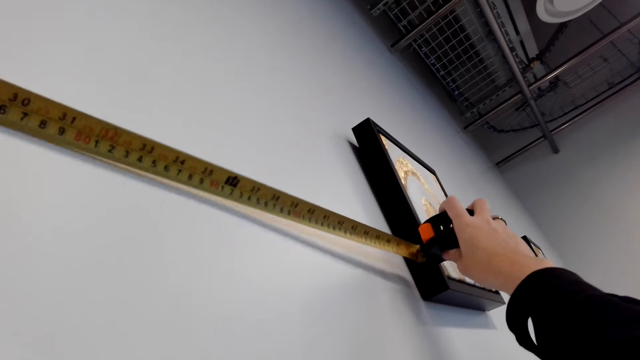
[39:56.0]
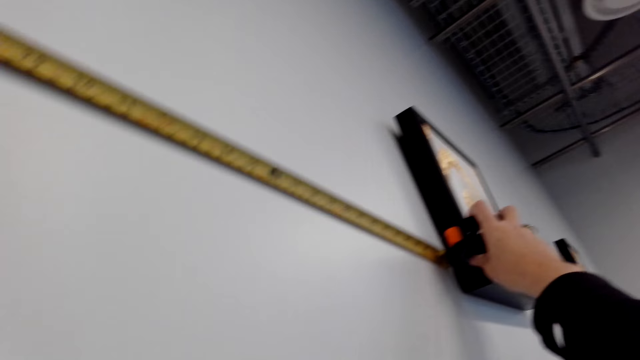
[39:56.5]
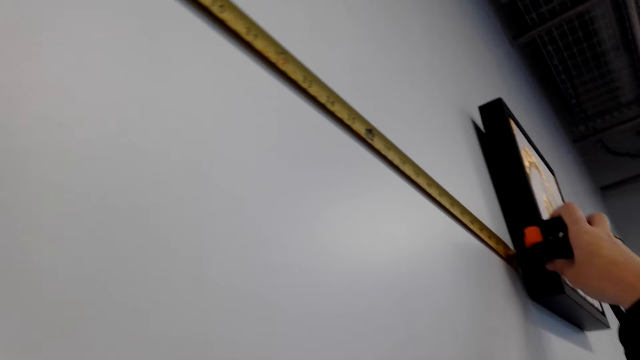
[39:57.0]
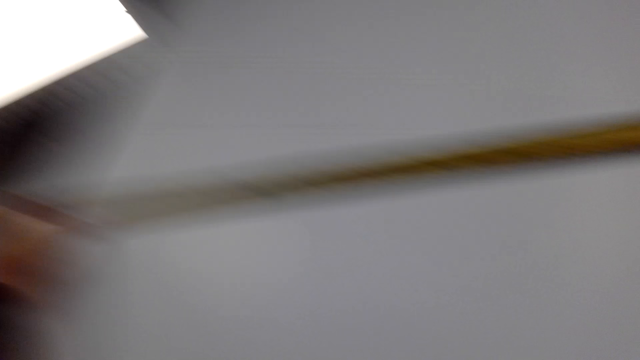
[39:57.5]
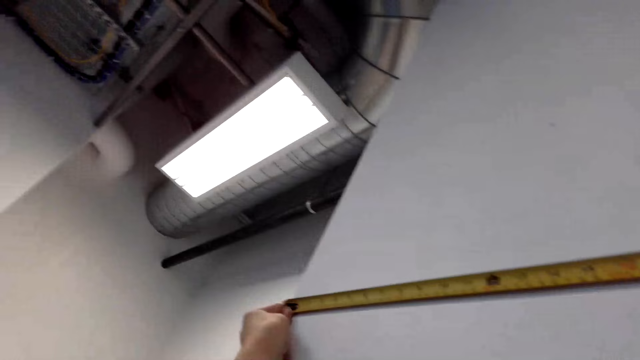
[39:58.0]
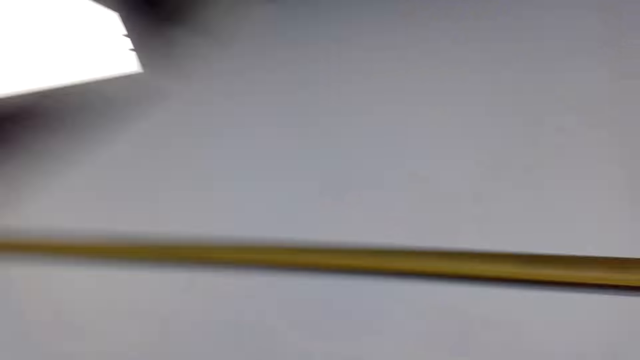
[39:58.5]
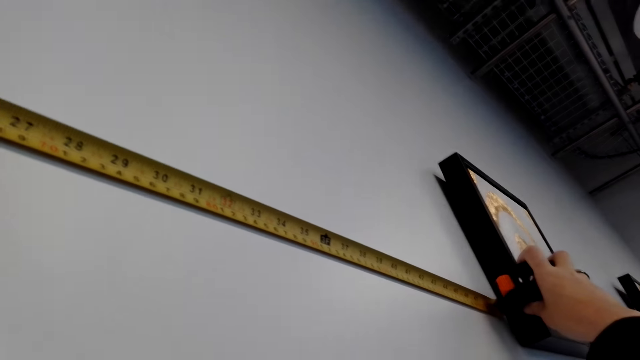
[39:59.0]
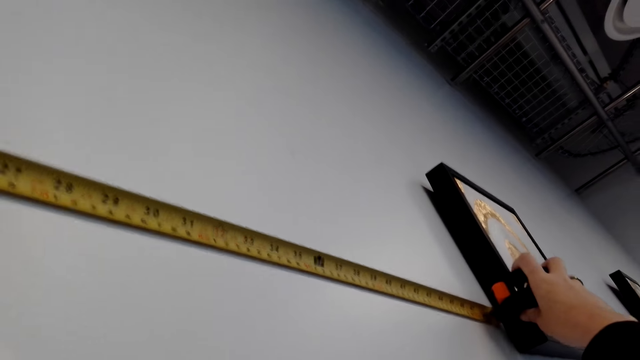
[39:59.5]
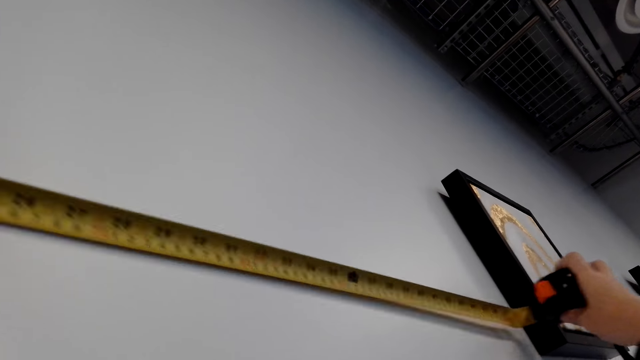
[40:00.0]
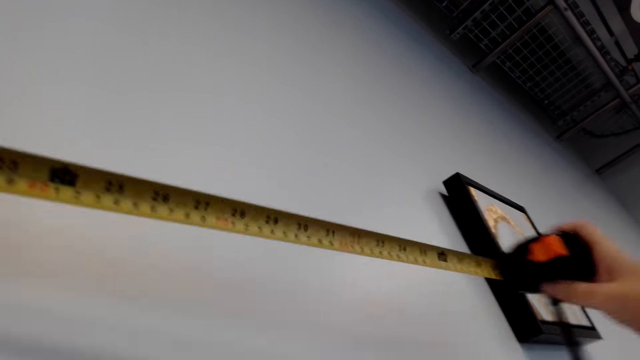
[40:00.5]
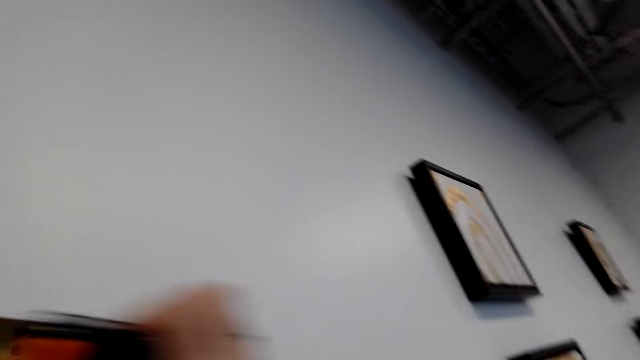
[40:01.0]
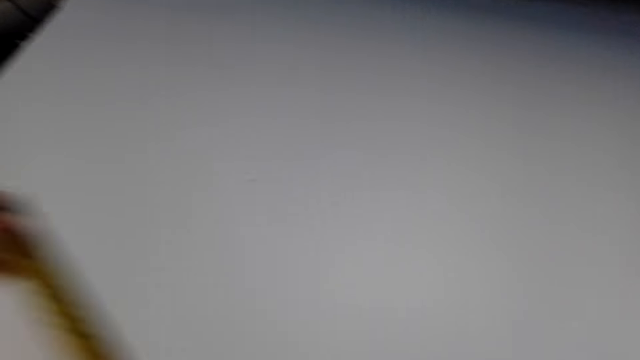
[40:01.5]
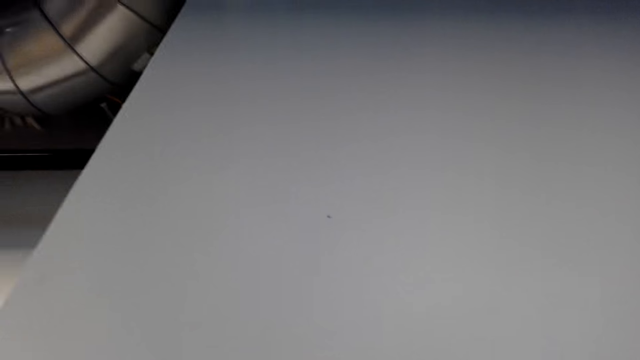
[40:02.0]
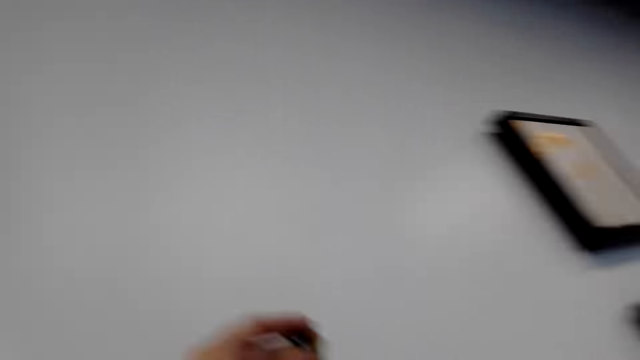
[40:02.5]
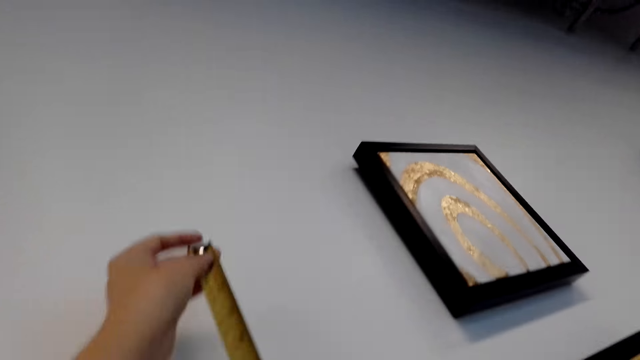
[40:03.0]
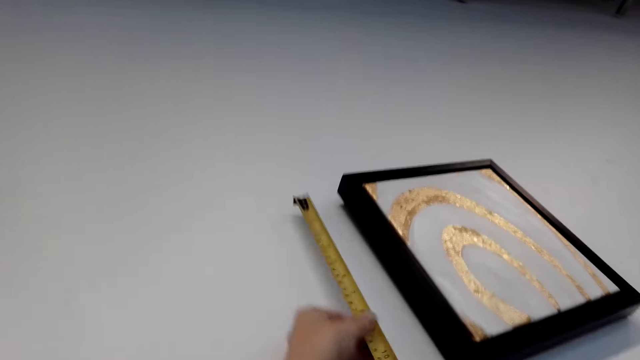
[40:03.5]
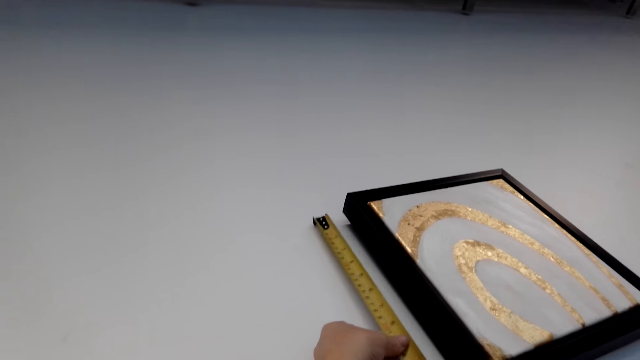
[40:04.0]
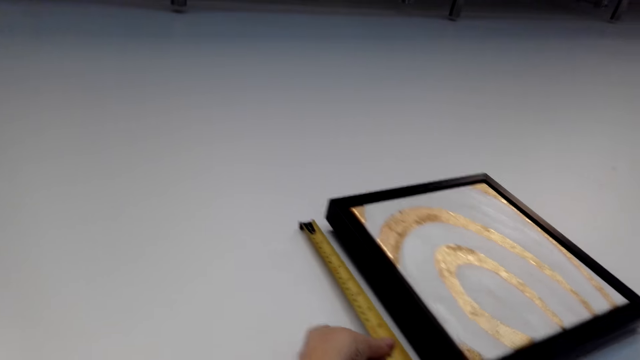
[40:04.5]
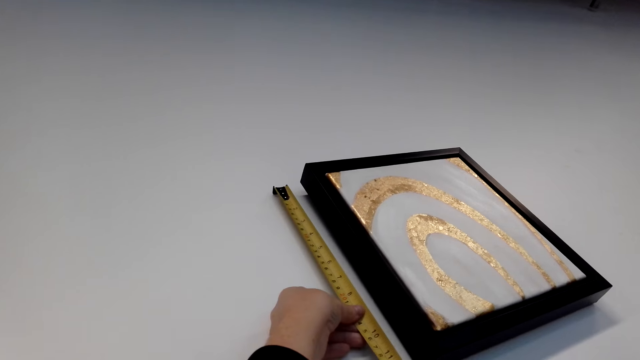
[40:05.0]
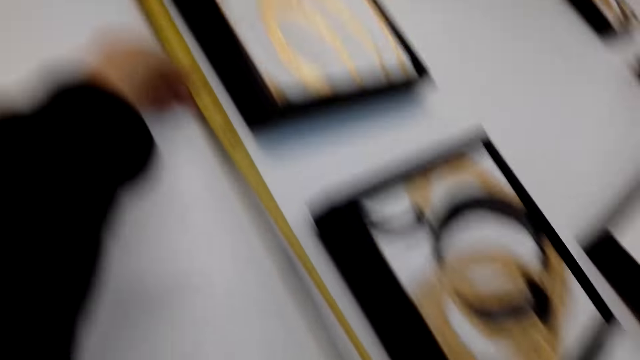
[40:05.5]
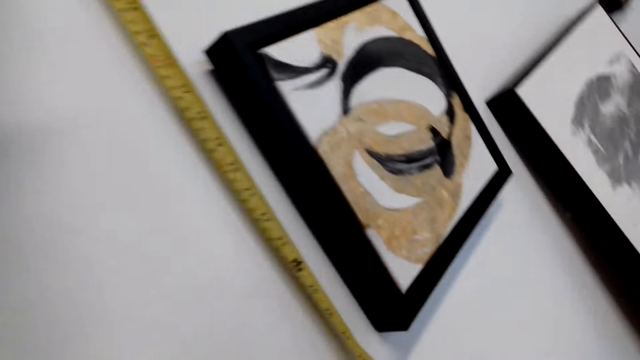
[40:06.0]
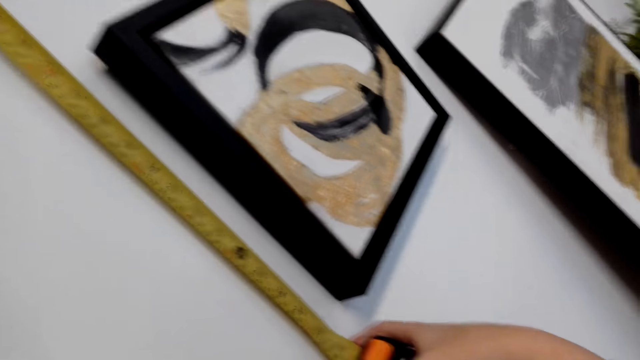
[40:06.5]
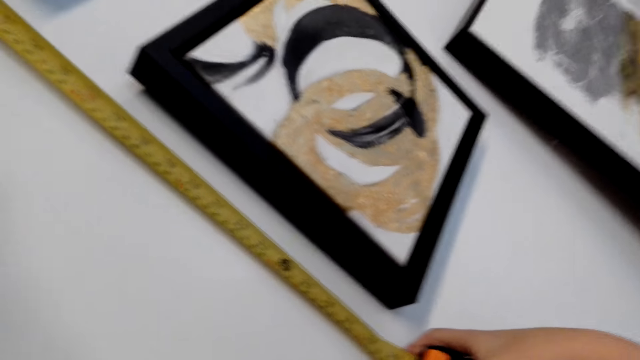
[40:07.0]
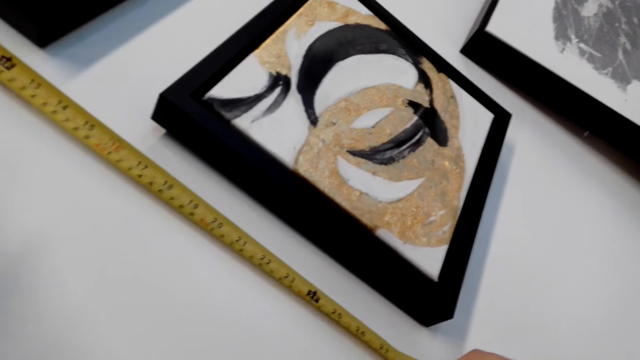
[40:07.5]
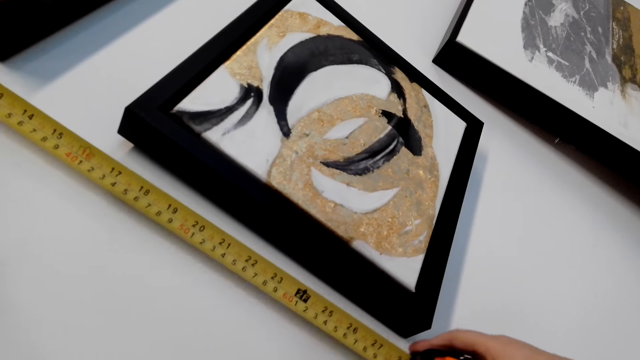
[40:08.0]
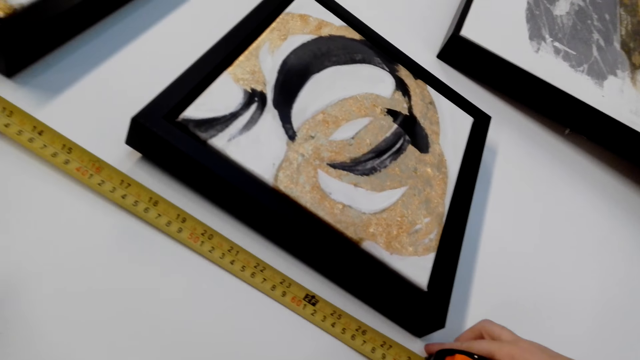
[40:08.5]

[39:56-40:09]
The camera wearer releases the tape measure from the wall. They measure the wall with the tape measure.

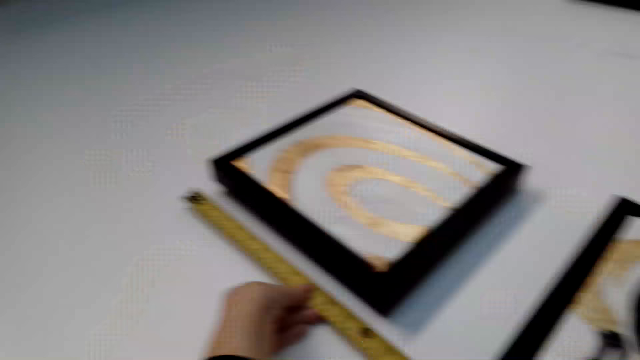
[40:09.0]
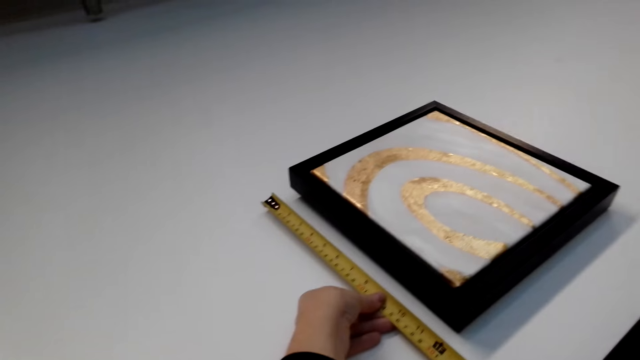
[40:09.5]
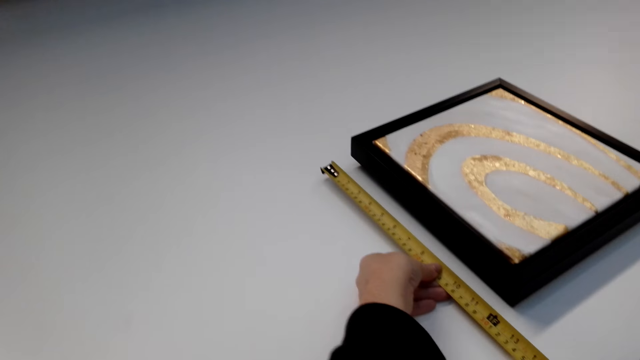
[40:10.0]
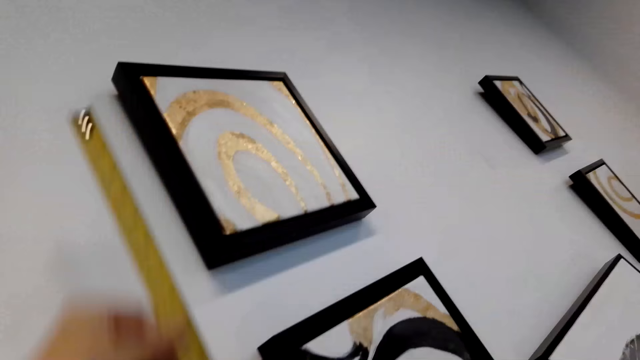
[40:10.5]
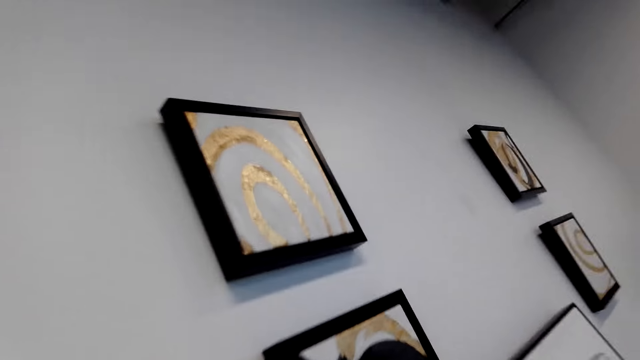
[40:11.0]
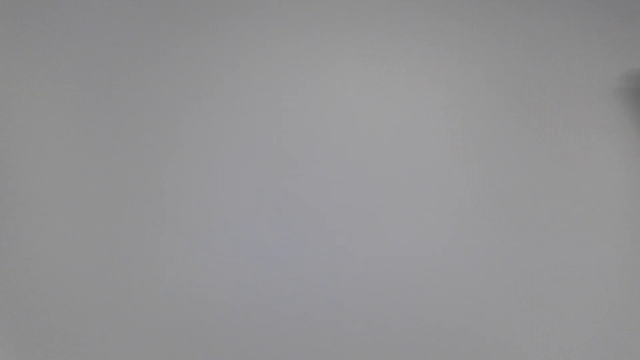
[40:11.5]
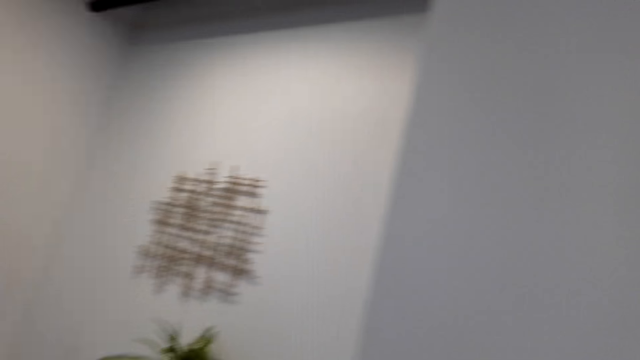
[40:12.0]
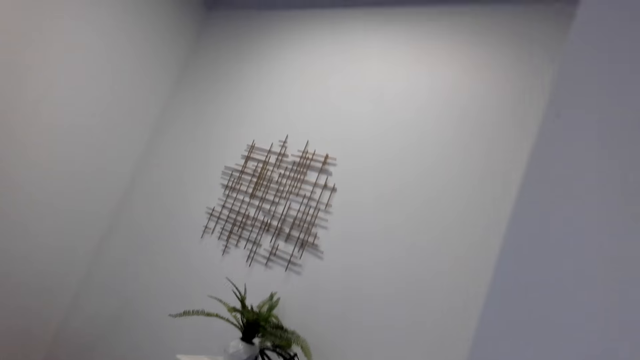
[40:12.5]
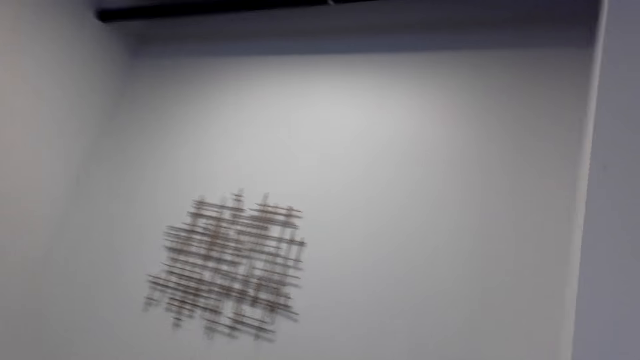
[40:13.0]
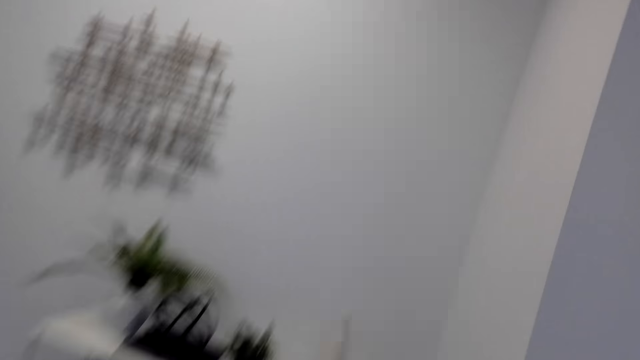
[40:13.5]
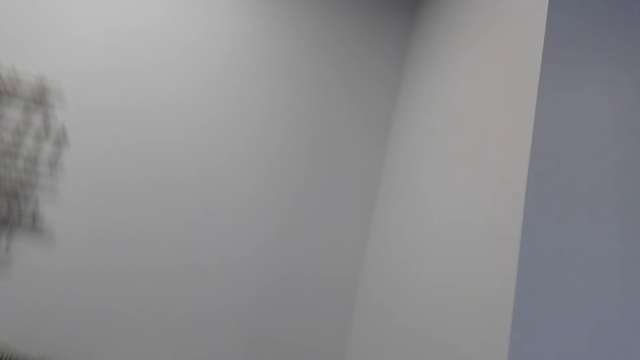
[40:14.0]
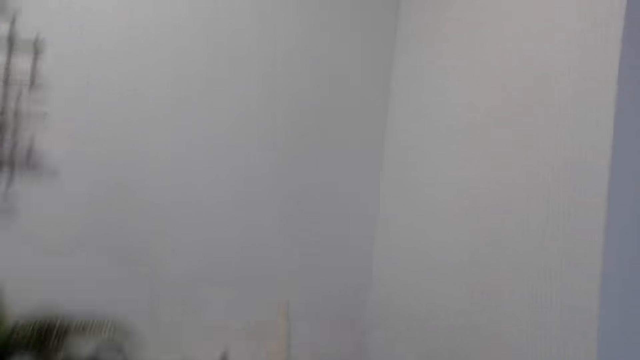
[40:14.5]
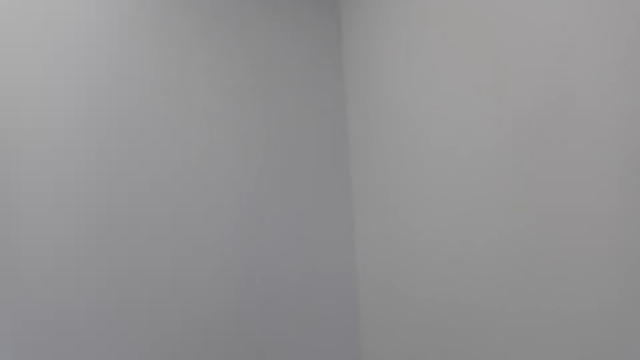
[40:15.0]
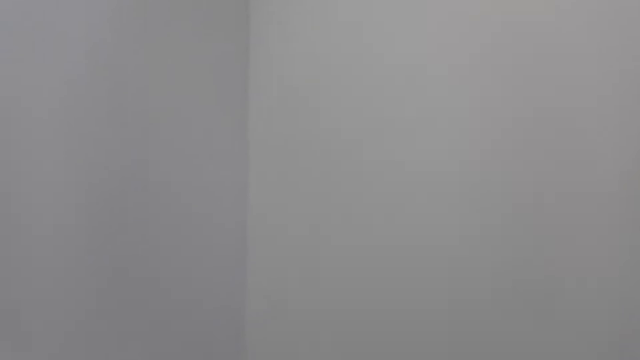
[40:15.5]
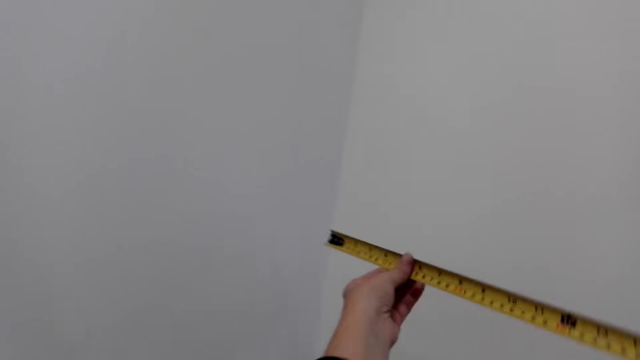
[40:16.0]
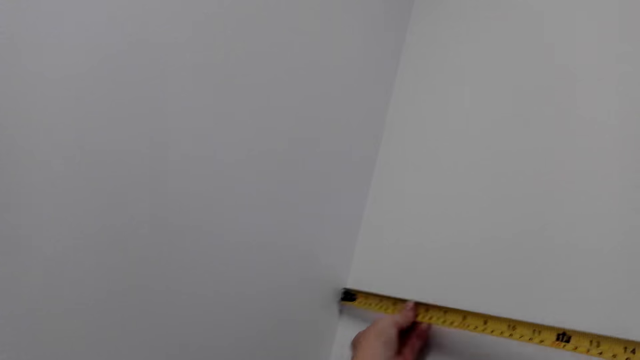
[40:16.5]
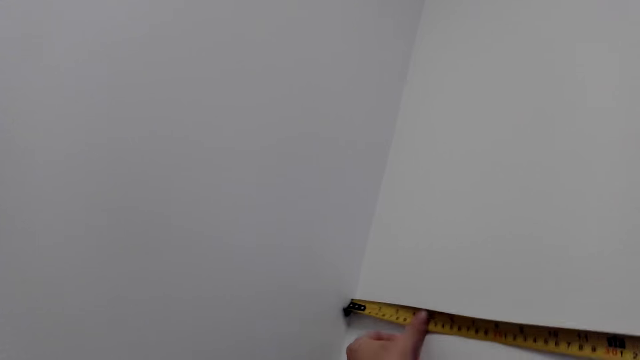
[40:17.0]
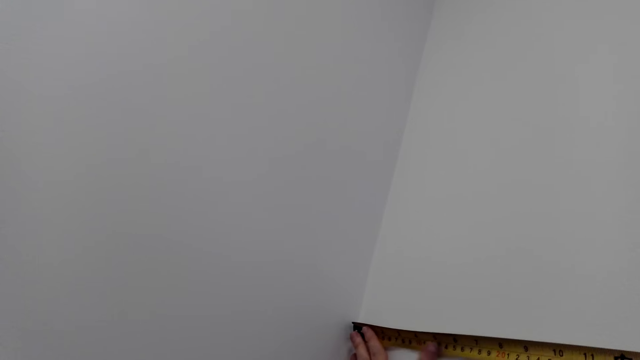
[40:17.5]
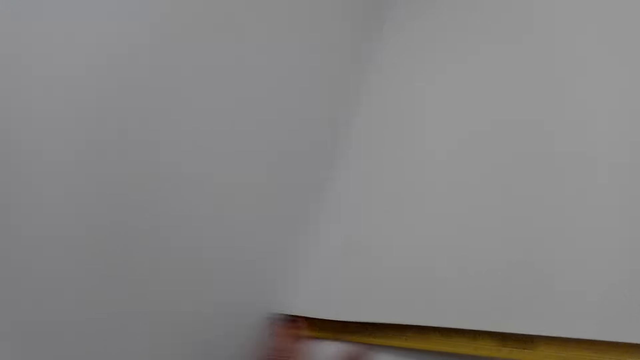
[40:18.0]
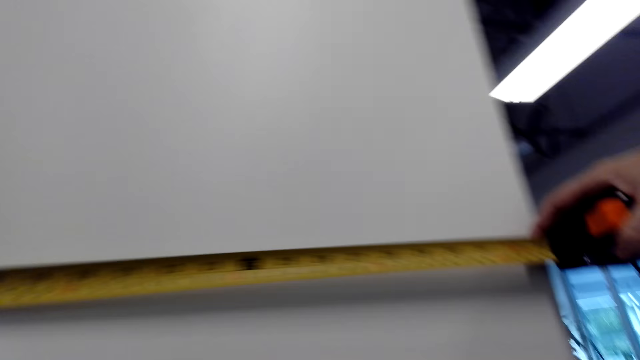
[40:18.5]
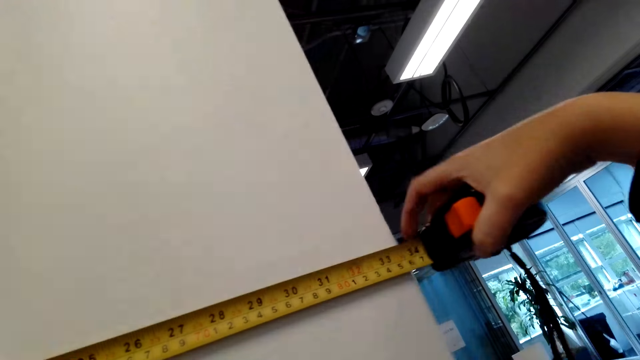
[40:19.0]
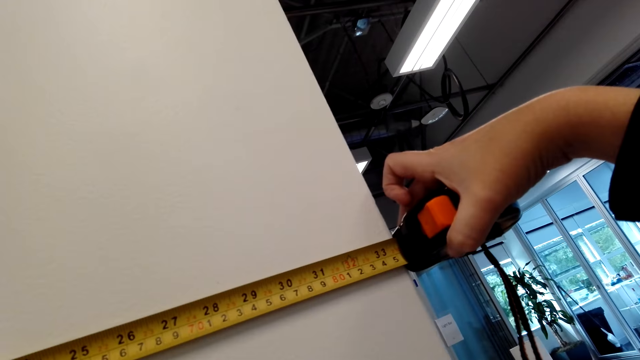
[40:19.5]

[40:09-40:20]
The camera wearer turns around the room. They walk around the room. They measure the wall with the tape measure.
